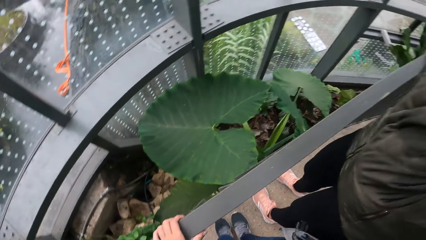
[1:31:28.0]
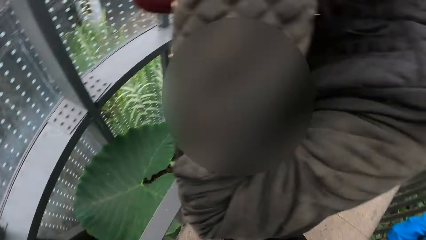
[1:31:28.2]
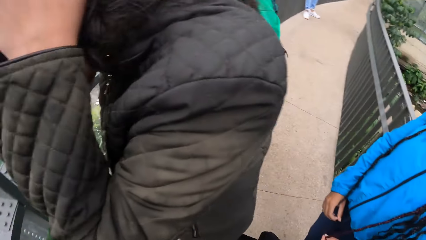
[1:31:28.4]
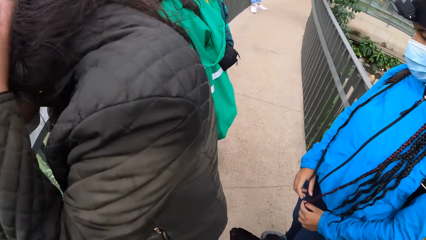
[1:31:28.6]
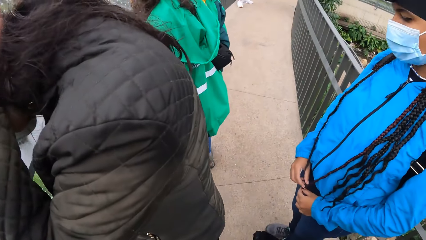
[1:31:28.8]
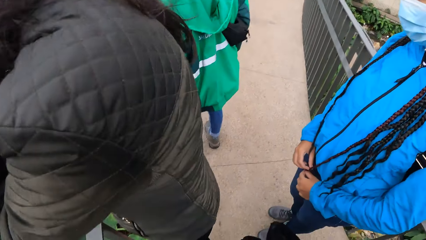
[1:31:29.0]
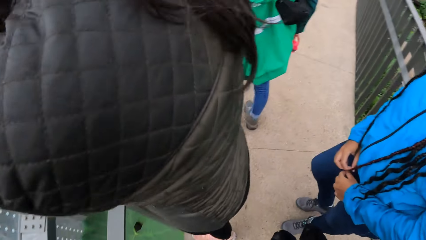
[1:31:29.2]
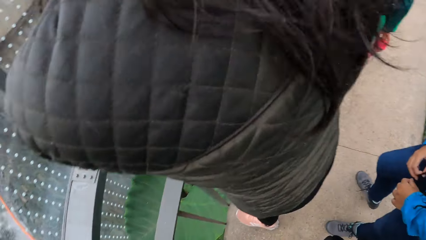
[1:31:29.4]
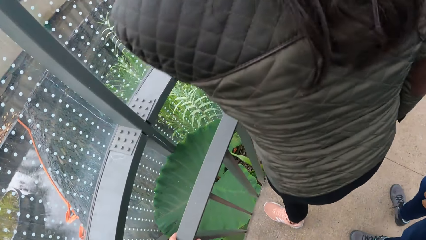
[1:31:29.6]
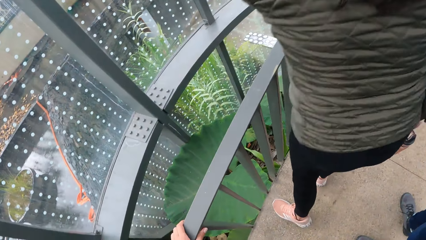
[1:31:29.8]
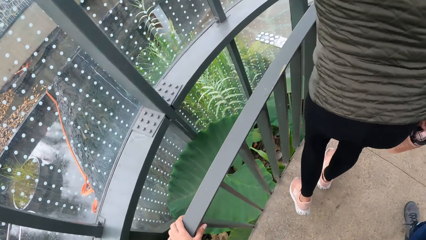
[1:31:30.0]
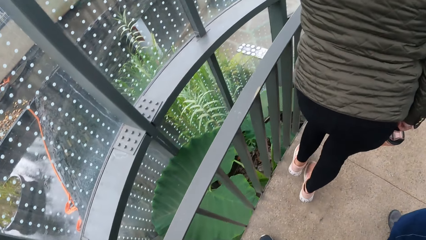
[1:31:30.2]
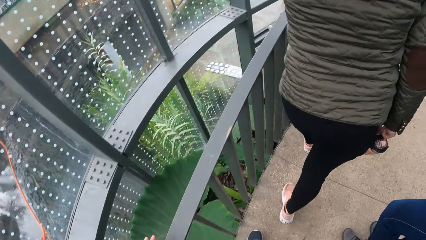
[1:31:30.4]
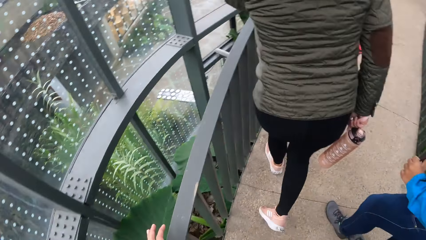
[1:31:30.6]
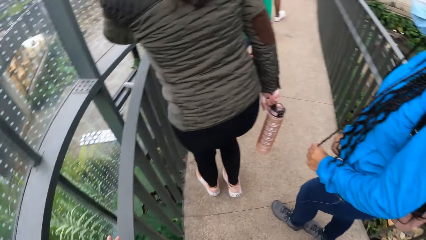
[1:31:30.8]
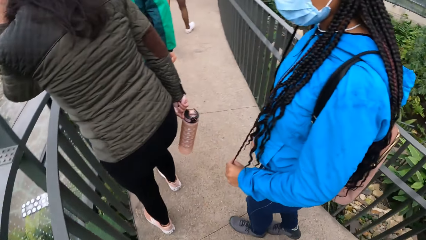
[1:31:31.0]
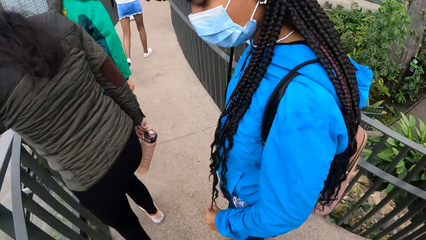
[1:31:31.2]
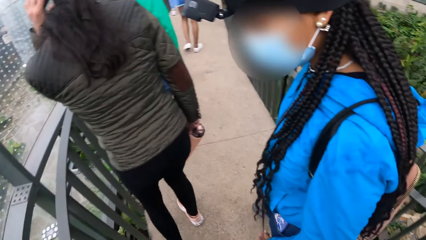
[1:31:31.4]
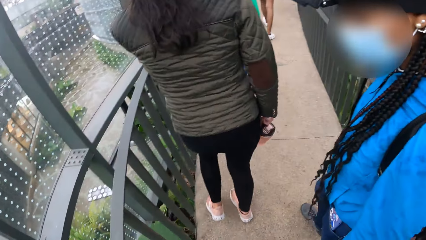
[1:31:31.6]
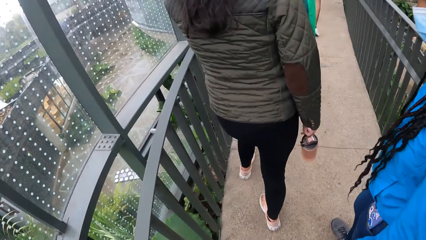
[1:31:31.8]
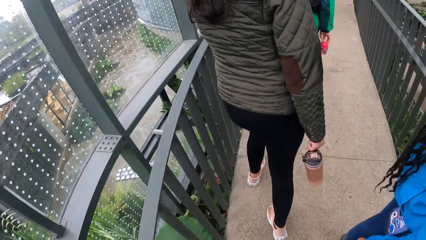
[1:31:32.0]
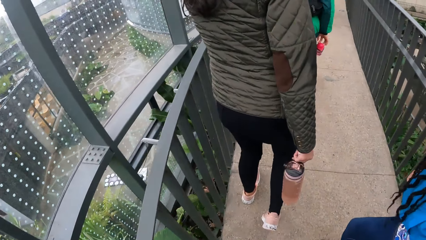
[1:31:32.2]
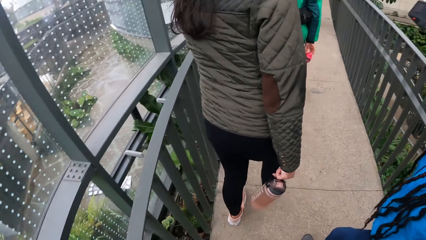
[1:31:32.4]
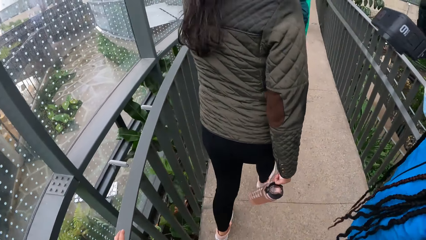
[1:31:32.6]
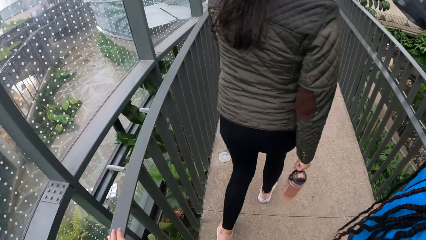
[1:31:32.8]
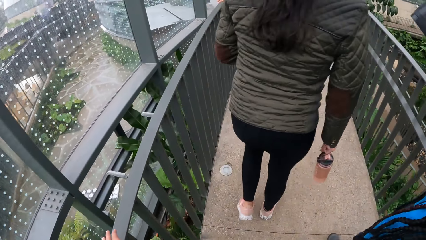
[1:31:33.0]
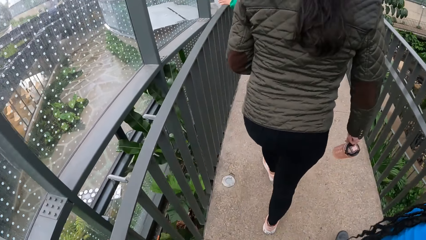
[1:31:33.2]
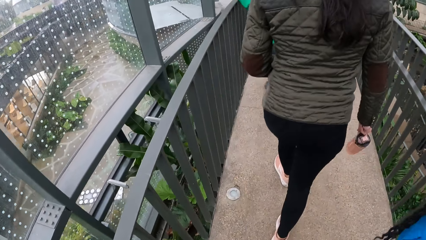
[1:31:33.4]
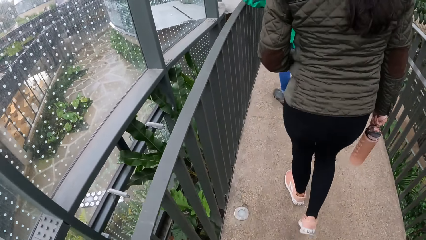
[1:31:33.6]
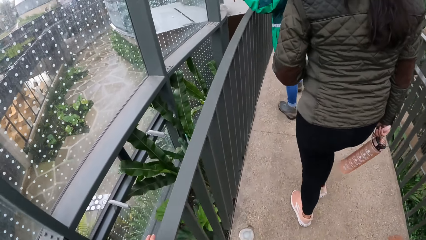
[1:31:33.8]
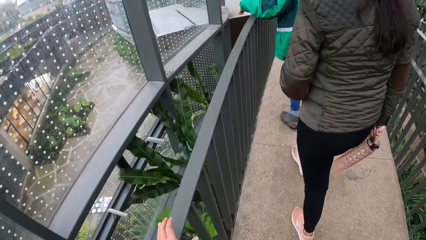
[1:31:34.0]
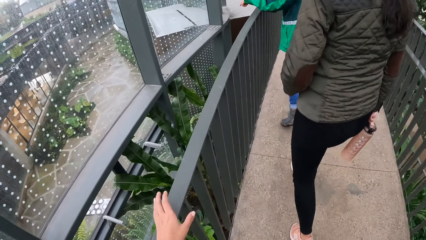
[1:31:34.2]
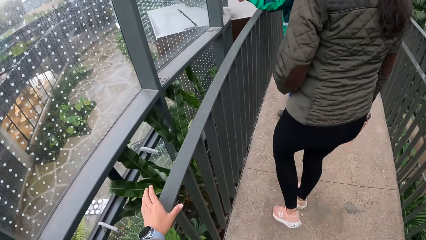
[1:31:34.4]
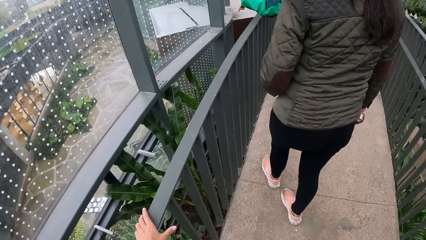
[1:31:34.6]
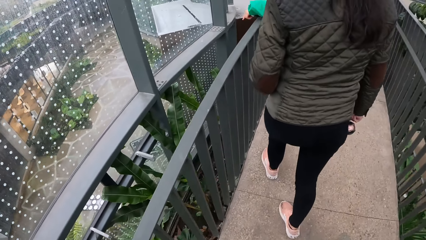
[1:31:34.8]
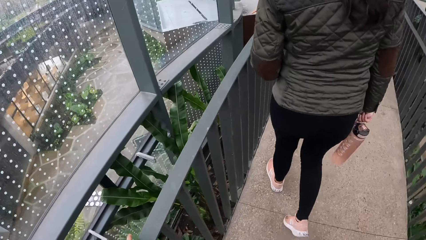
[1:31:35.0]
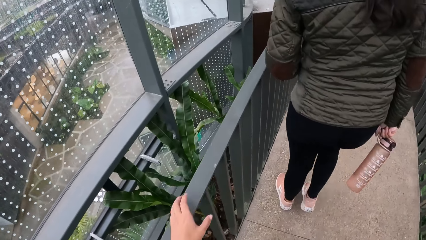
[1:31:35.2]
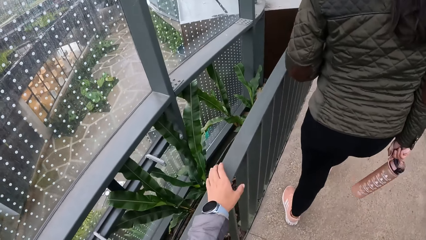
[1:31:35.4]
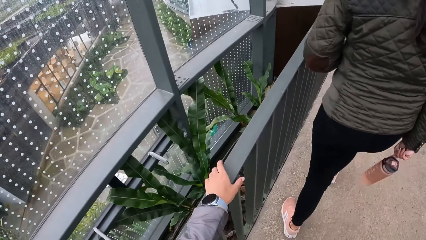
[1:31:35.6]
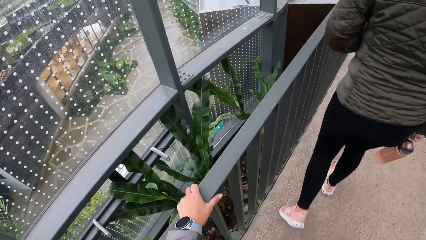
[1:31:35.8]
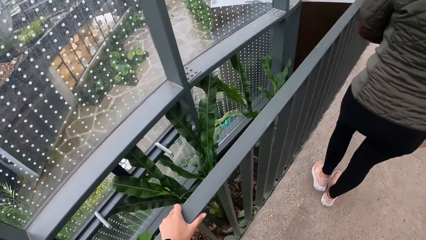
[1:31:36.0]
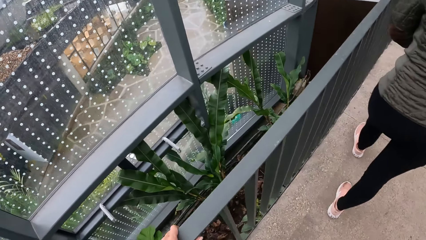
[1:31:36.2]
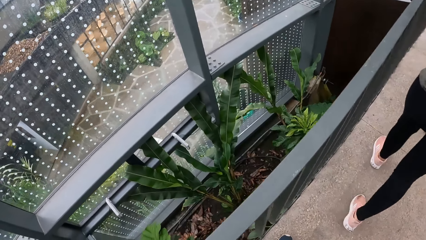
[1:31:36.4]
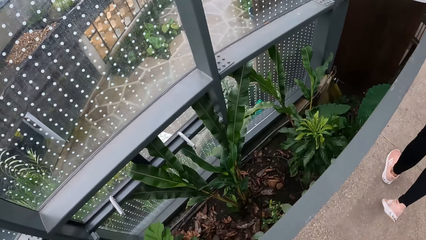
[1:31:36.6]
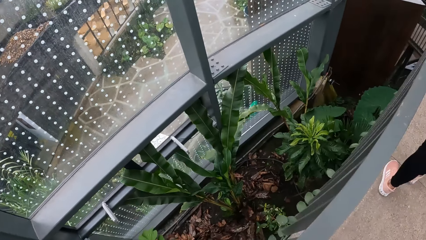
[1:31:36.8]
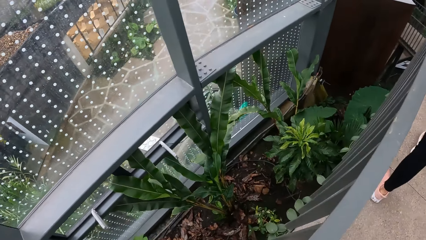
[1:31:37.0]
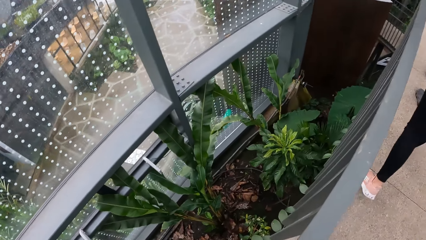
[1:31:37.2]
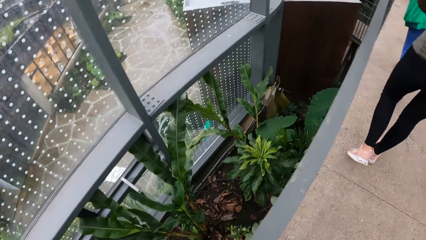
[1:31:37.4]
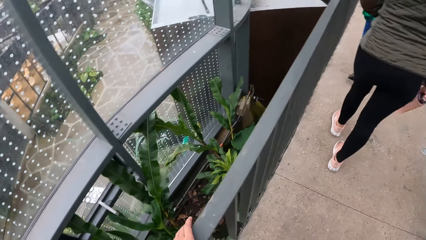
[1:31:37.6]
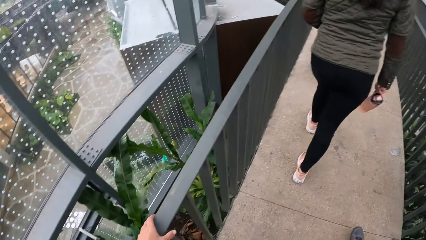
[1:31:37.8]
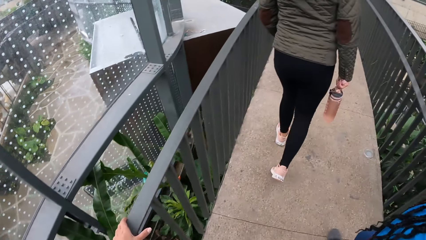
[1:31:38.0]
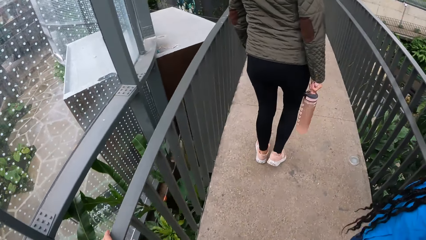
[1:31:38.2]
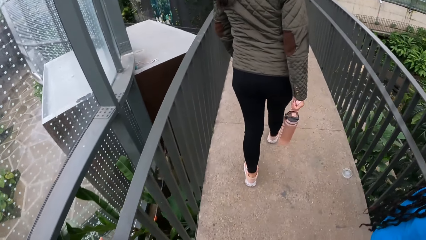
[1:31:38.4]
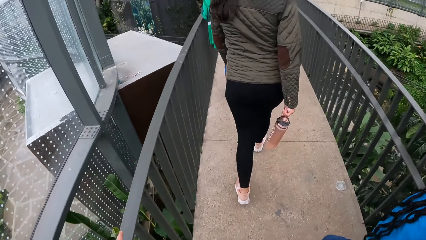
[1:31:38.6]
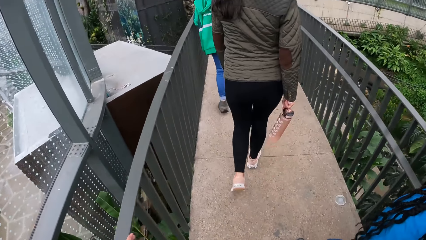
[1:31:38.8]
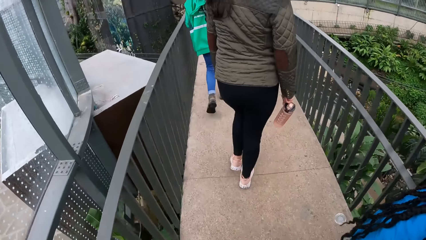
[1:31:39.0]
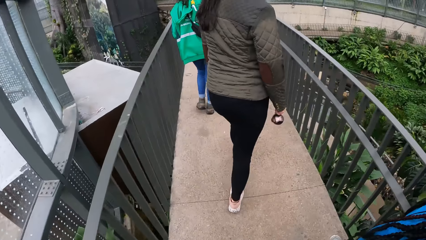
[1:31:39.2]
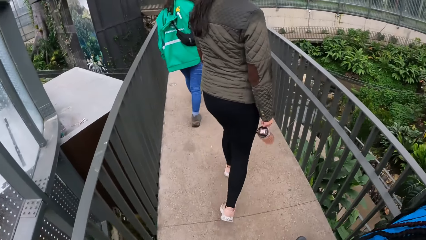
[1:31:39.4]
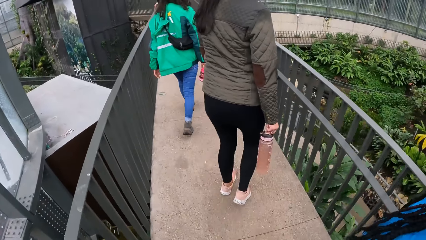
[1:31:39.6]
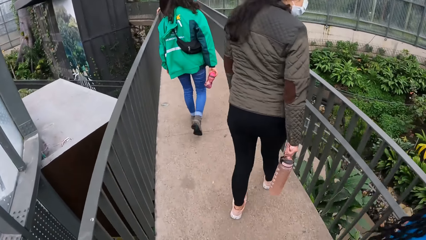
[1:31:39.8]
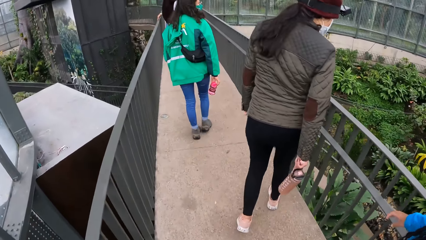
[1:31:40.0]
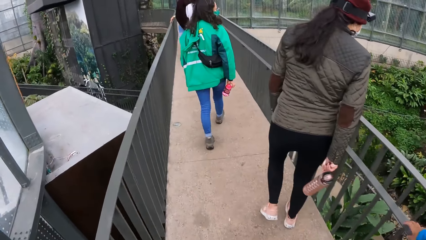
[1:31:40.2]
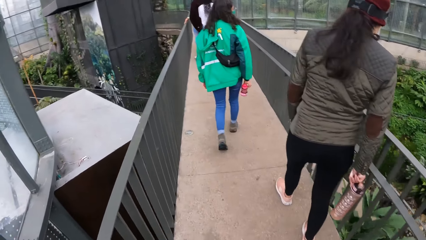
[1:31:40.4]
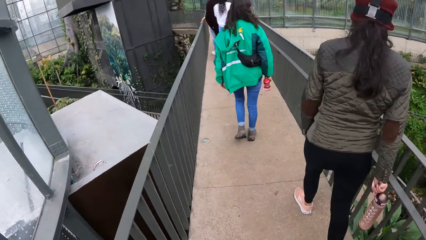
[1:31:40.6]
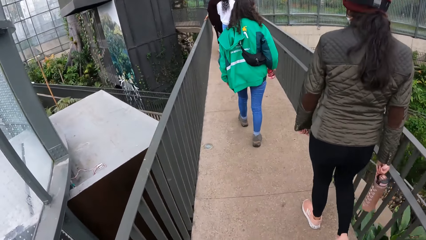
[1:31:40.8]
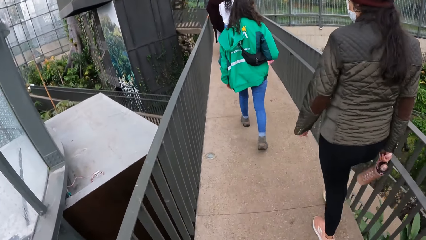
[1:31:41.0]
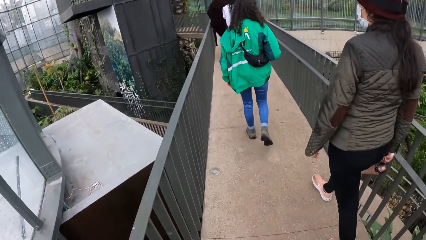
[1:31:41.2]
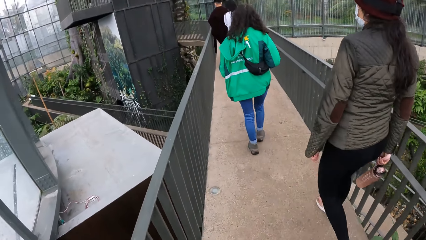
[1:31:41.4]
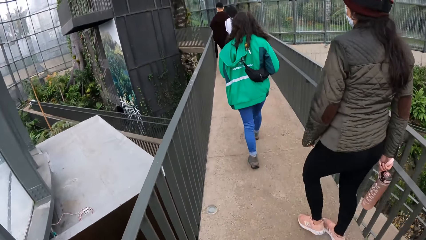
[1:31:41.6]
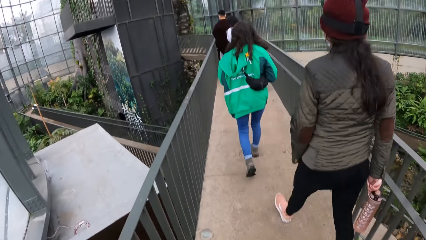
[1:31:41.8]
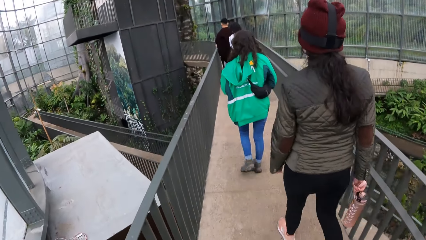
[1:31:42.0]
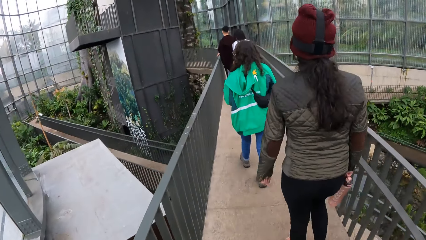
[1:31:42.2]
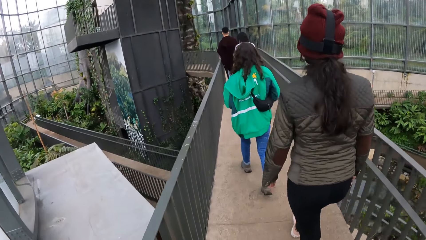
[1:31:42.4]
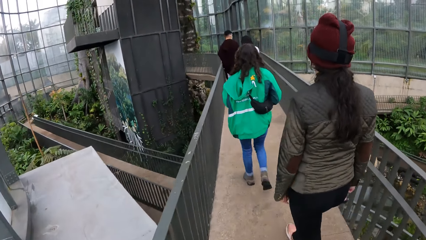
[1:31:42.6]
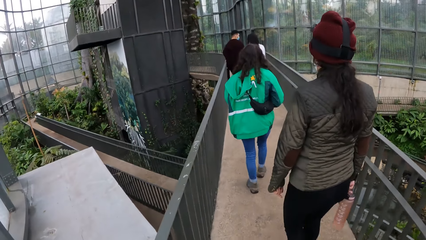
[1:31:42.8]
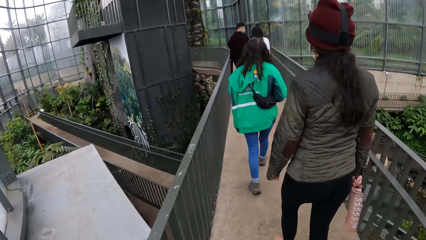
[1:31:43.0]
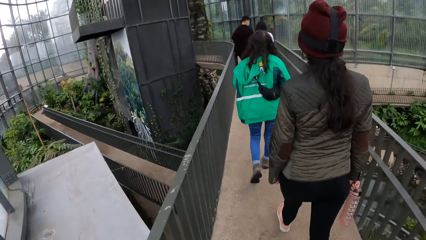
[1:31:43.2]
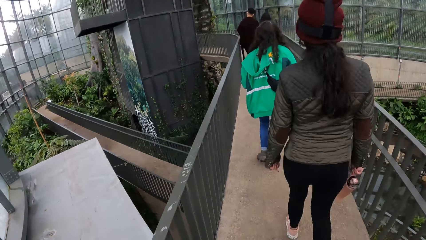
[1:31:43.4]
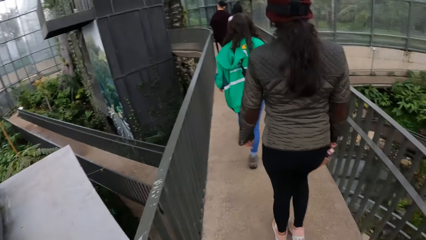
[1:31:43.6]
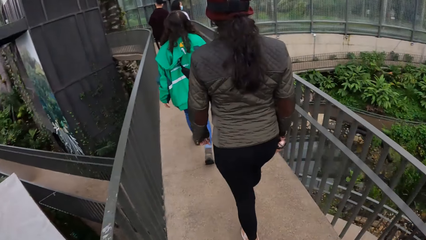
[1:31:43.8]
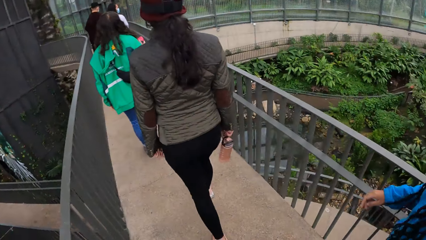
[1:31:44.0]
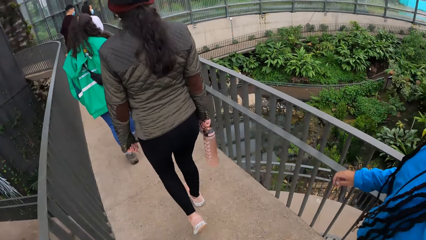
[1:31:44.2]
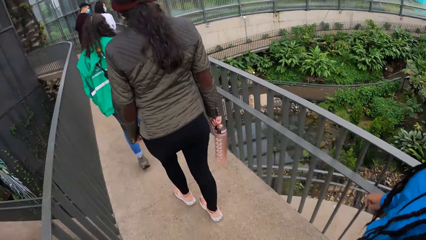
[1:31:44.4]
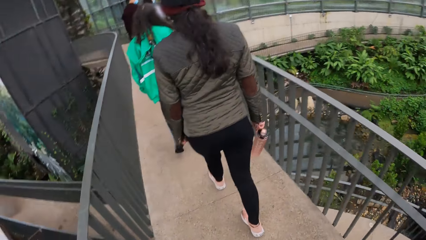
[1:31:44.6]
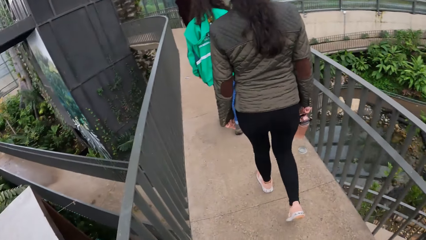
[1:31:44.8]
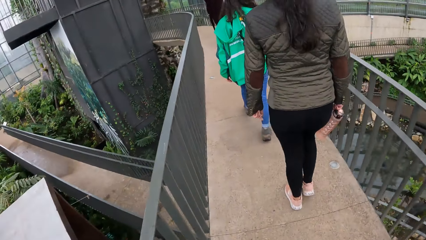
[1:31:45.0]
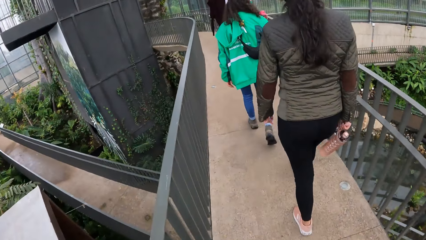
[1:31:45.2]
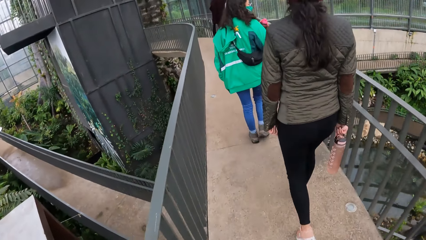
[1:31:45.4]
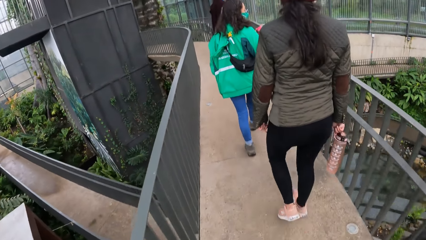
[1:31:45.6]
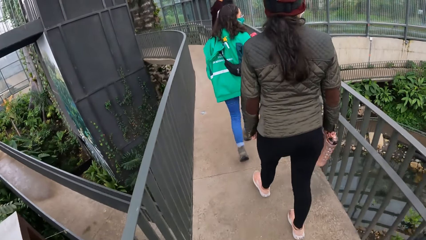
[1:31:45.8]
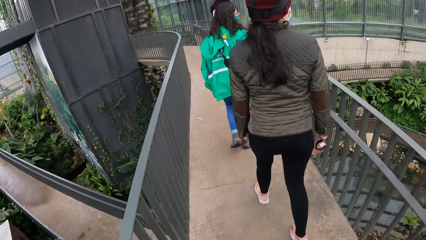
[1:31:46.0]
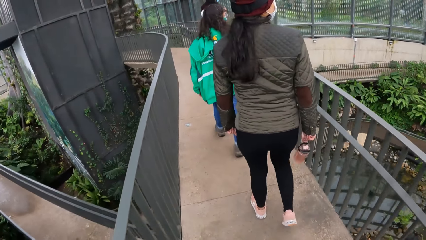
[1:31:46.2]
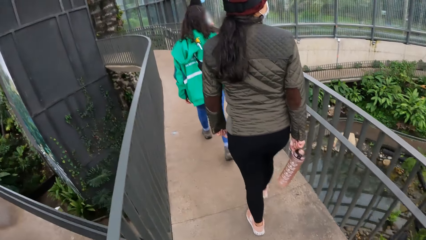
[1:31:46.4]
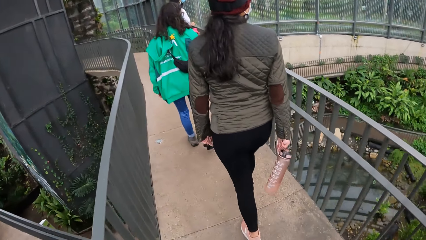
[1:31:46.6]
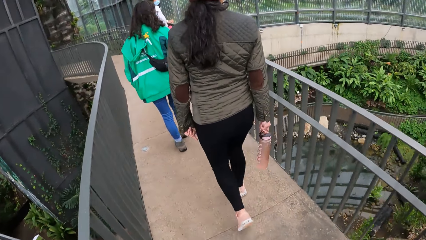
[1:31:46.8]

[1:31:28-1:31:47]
The camera wearer looks around. A lady moves around. A man moves around. The camera wearer moves around. Another lady moves around.
